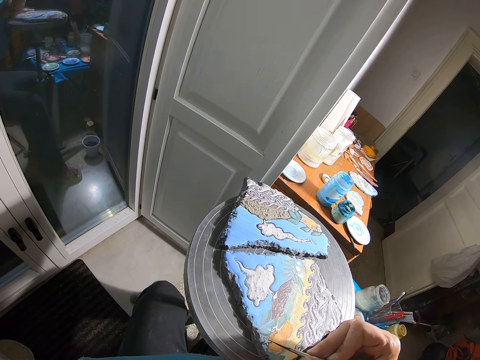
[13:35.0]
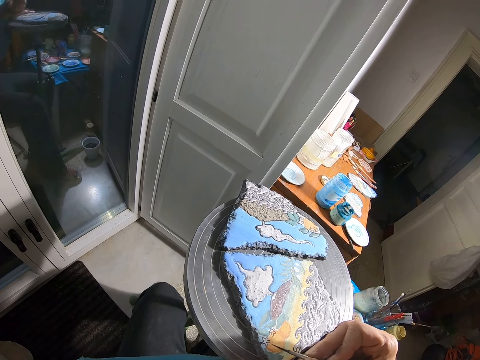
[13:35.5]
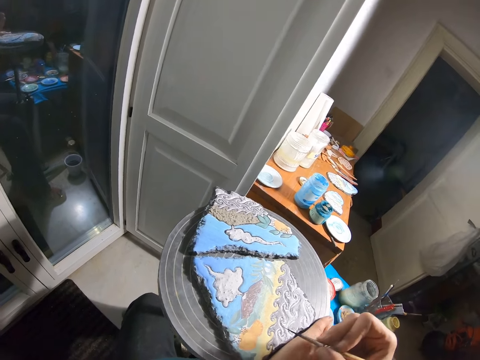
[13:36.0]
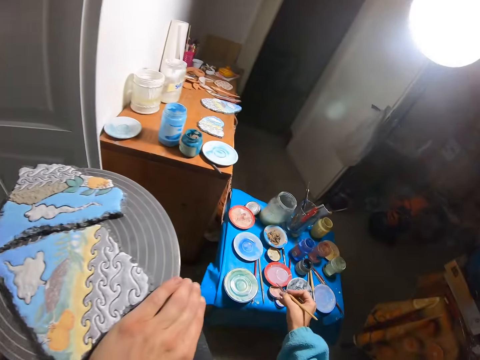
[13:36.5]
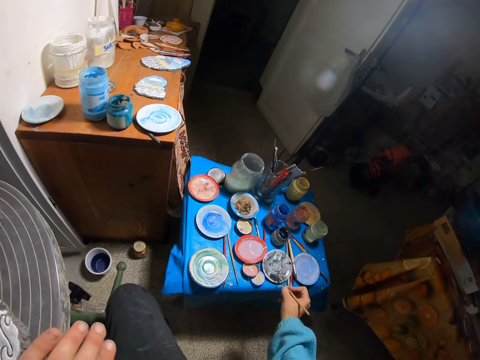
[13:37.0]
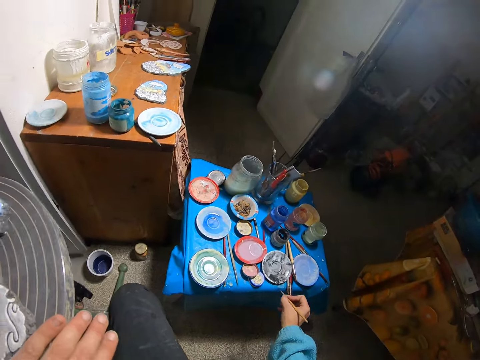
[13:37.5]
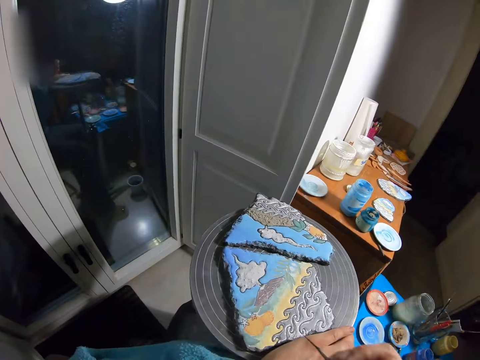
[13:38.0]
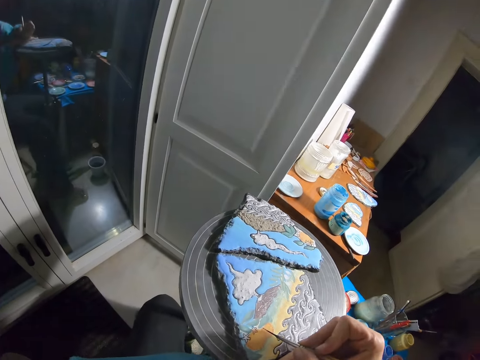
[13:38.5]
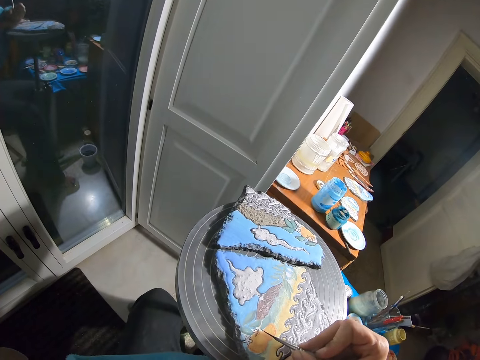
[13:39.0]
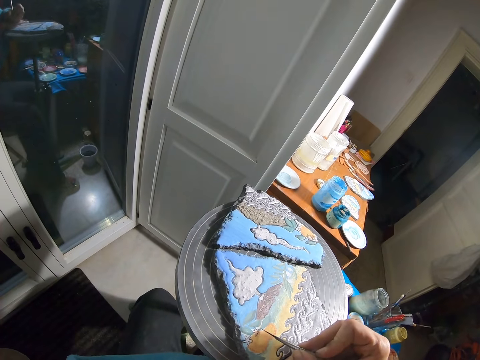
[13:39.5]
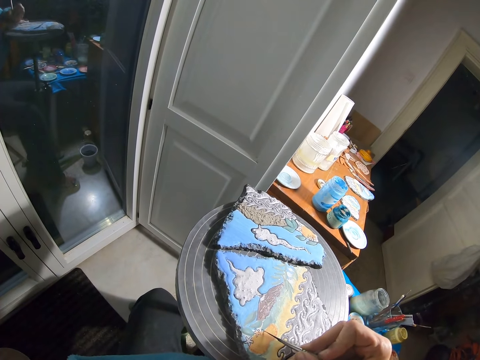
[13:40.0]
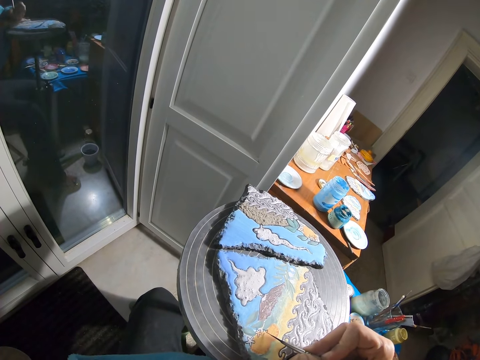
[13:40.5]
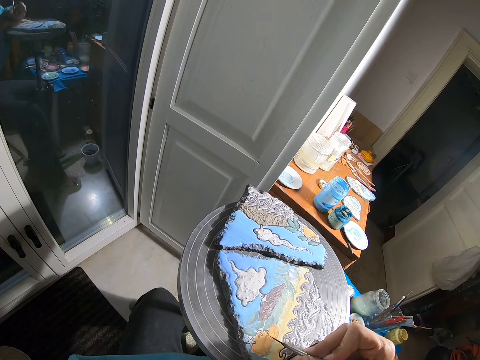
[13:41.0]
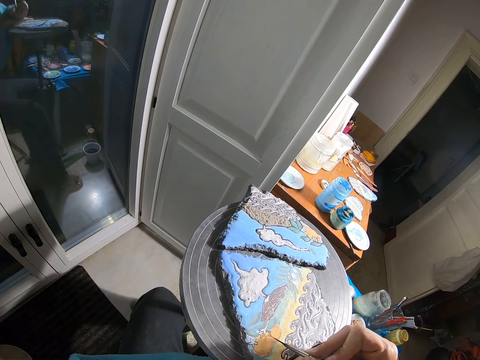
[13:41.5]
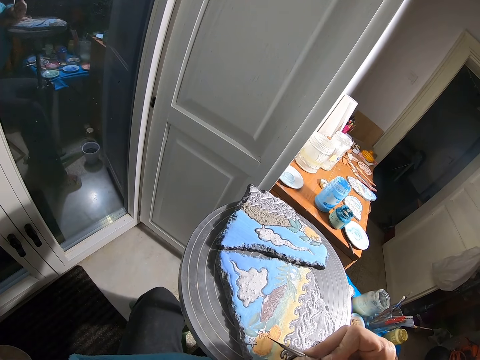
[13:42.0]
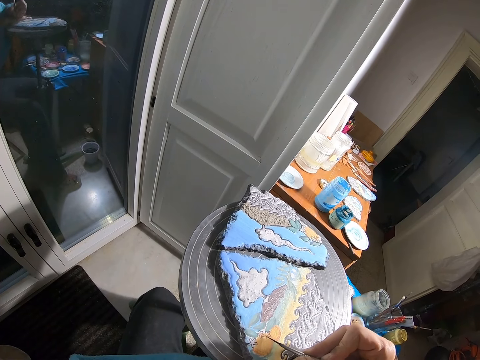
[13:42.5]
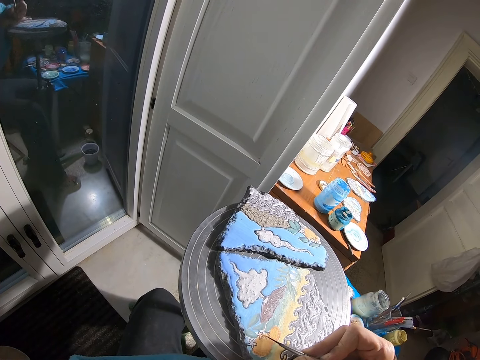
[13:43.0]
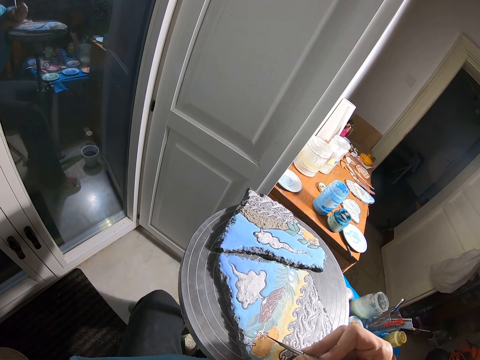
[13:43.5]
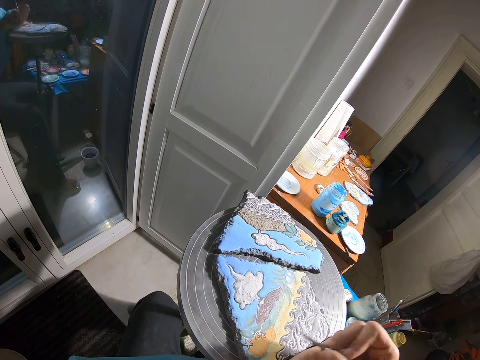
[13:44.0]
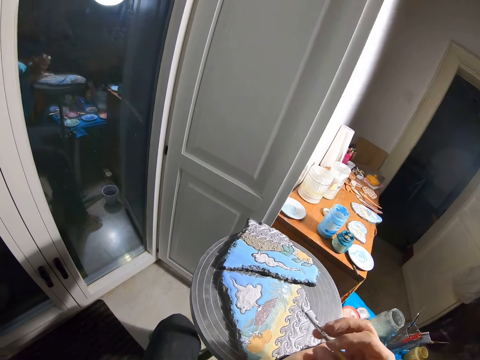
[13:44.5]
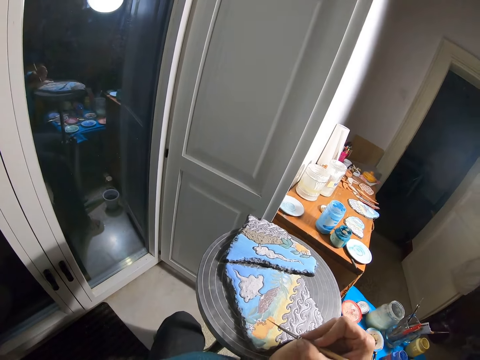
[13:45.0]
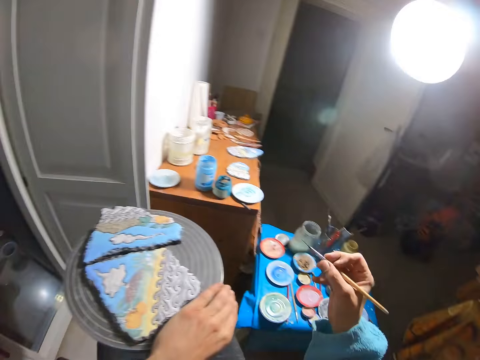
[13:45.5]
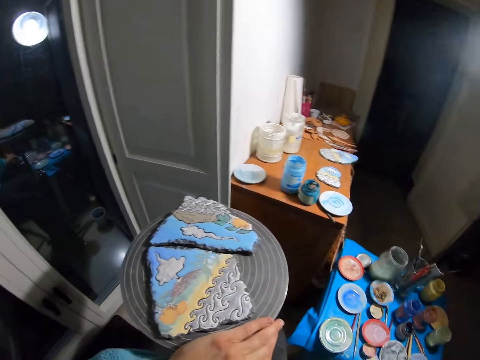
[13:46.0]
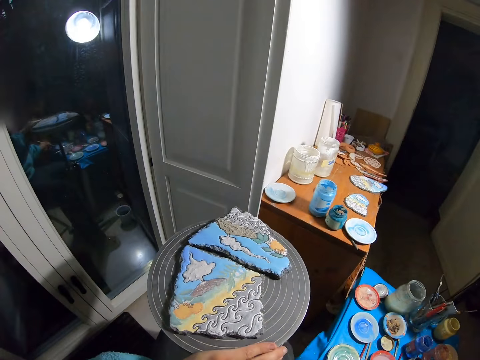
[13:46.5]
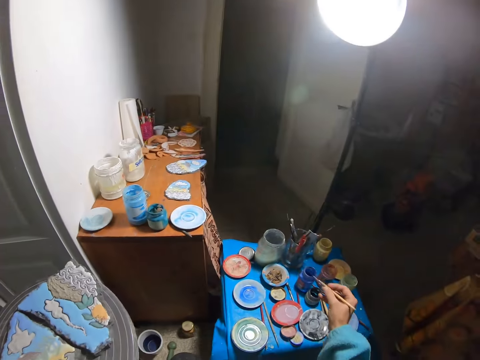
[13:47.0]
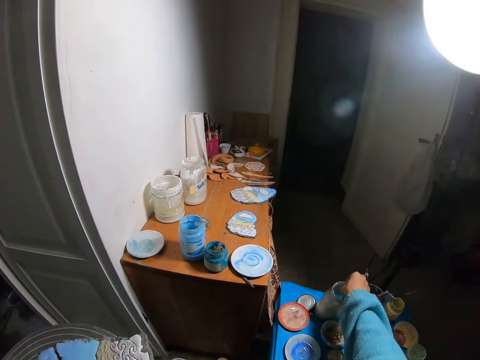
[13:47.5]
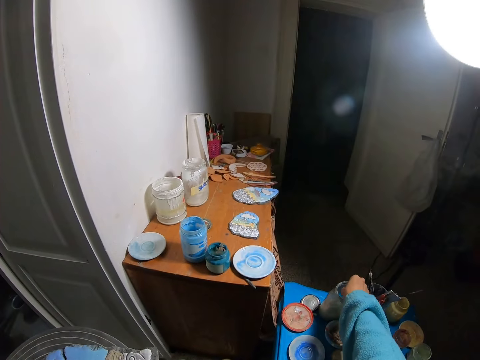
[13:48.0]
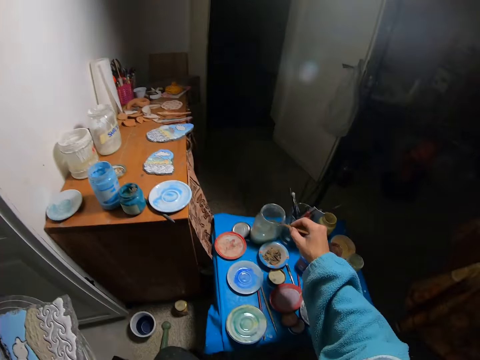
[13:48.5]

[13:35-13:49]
The camera wearer brushes the plate with the paint brush in his right hand. They paint the stone on the chair with the paintbrush in his right hand. They dip the paintbrush in her right hand into the paint palette on the stool. They dip the paintbrush in her right hand into a jar of water on the stool.

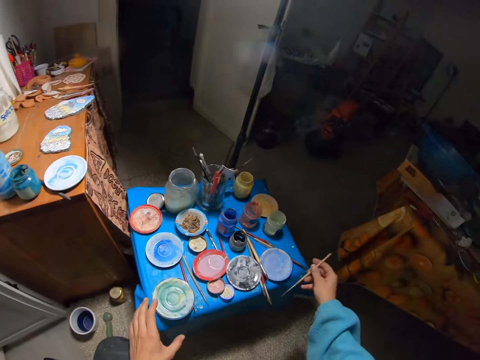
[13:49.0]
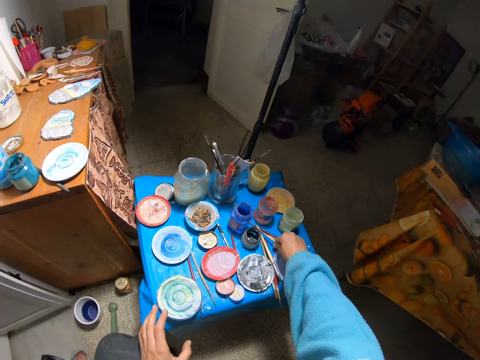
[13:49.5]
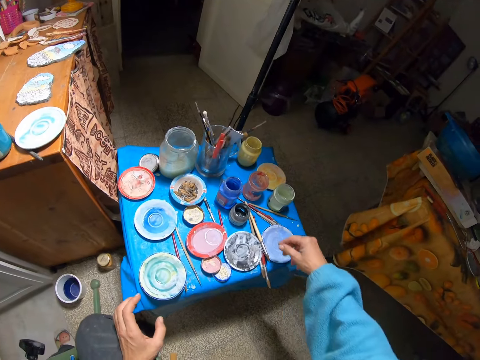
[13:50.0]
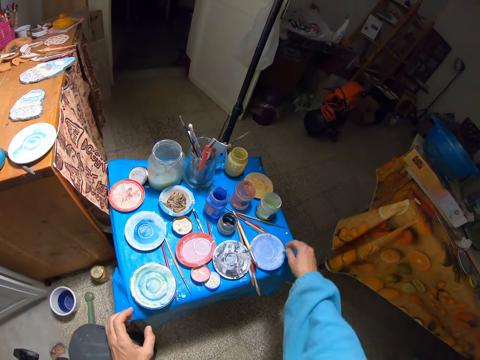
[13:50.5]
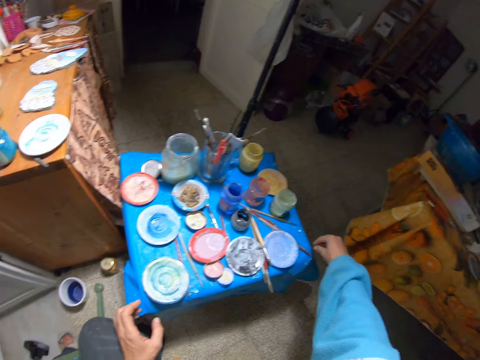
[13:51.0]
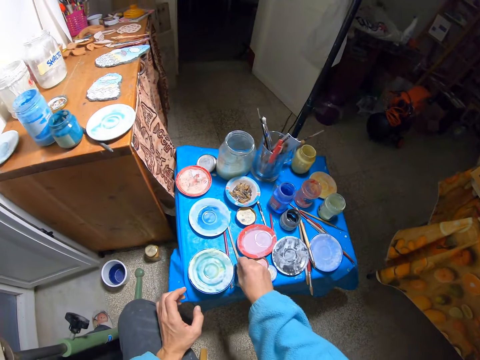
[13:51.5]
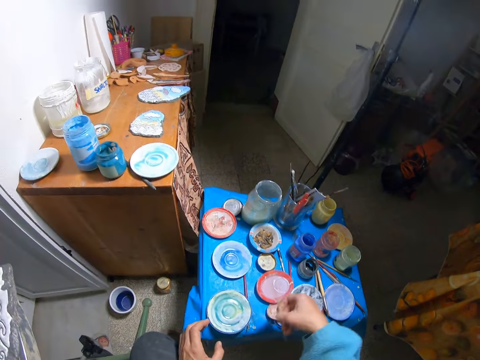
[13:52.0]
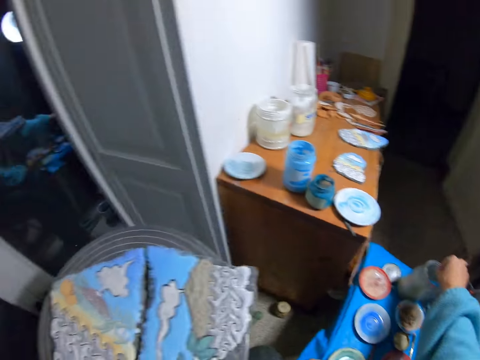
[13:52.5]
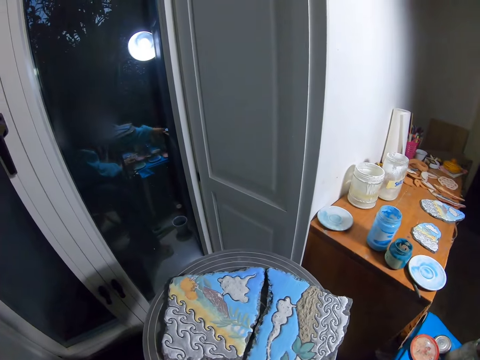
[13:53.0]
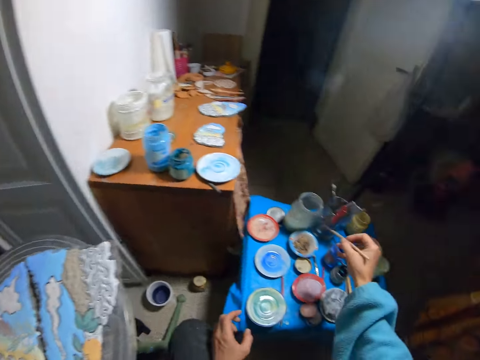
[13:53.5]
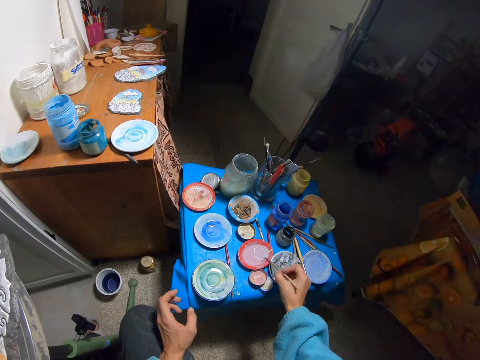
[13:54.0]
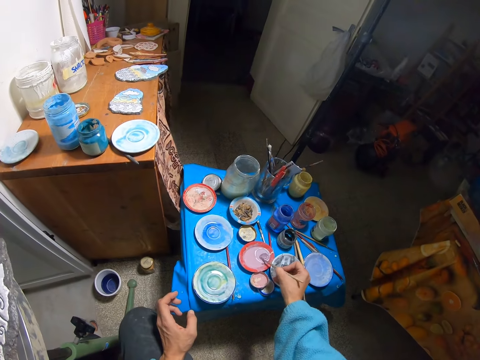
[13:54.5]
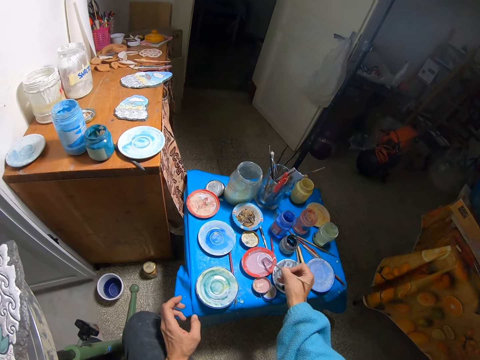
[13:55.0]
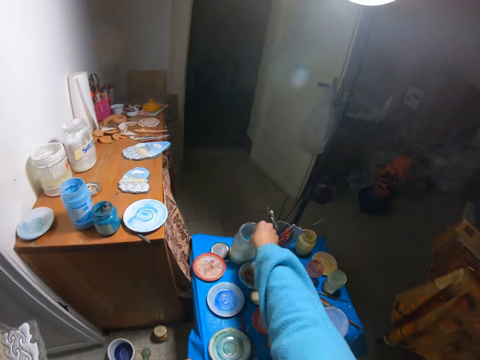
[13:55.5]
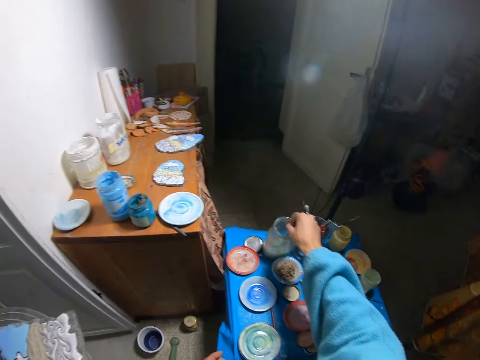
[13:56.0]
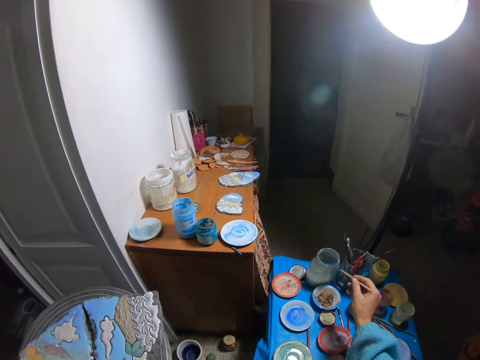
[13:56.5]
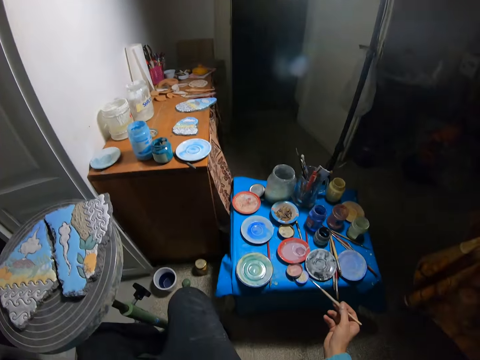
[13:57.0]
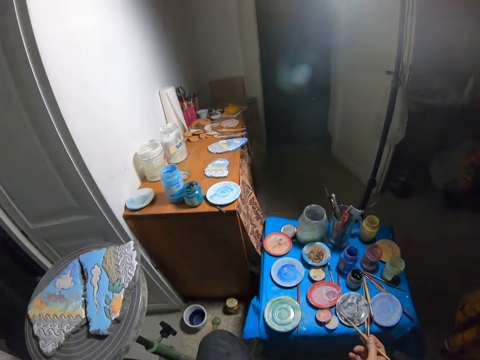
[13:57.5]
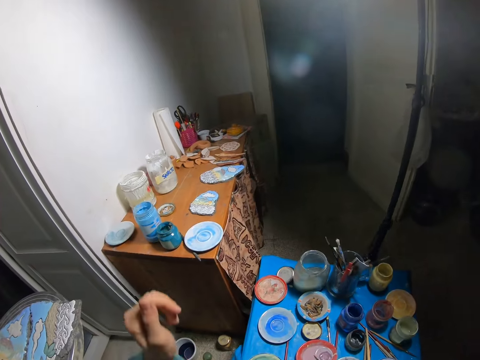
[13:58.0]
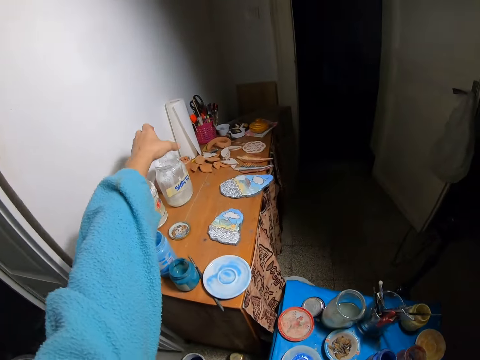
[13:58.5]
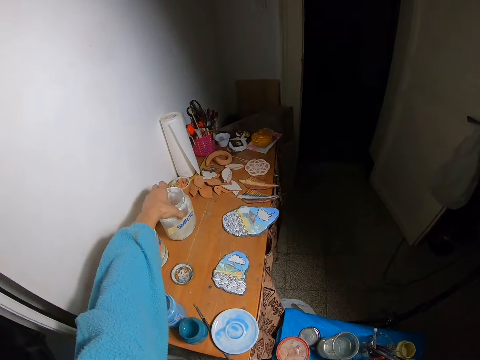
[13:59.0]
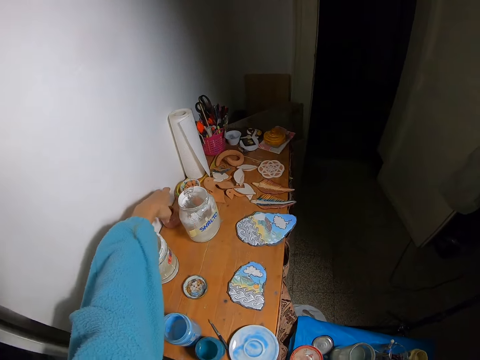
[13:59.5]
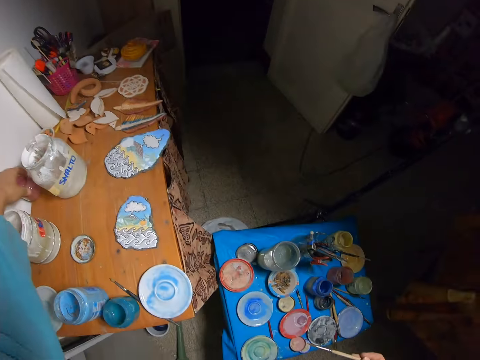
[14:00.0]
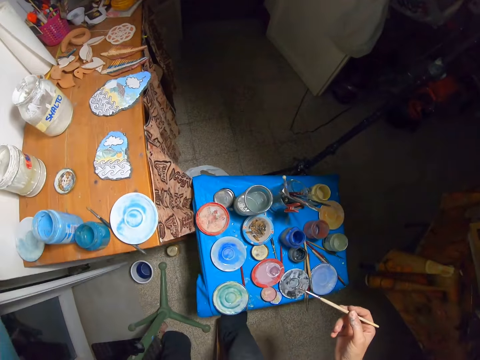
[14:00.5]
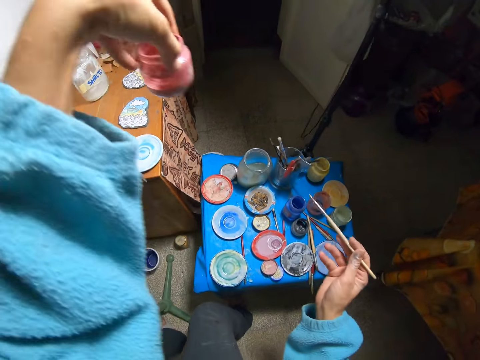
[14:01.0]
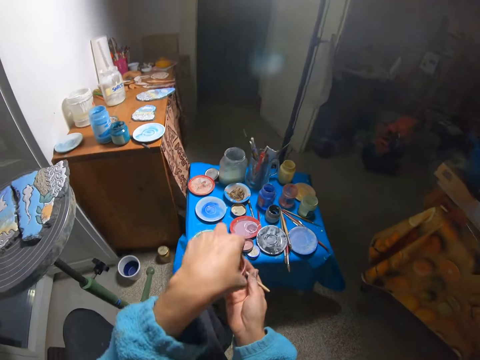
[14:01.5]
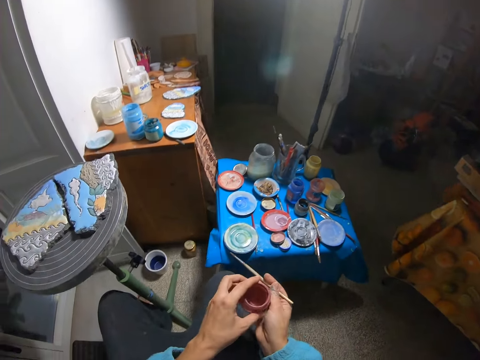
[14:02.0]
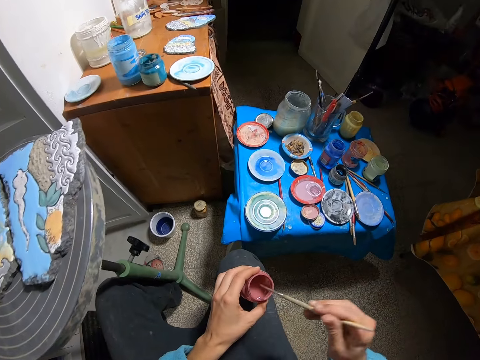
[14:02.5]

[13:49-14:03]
The camera wearer drops the paint brush in her right hand on the stool. She picks a paintbrush from the stool with her right hand. She dips the paintbrush in her right hand into the jar of water on the stool. She dips the paintbrush in her right hand into a paint palette on the stool. She rubs the painting brush on a paint. She dips the paintbrush in her right hand into the jar of water on the stool. She moves a jar on a cabinet aside with her left hand. She picks a pink paint jar from the cabinet with her left hand. She dips the paint brush in her right hand into the pink paint jar in her left hand.
